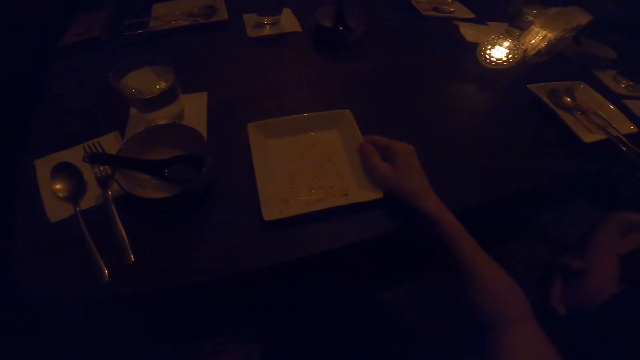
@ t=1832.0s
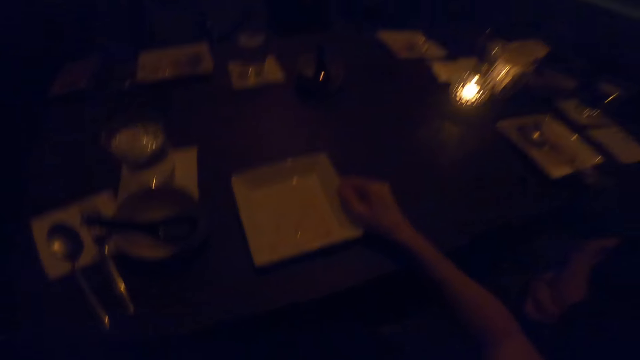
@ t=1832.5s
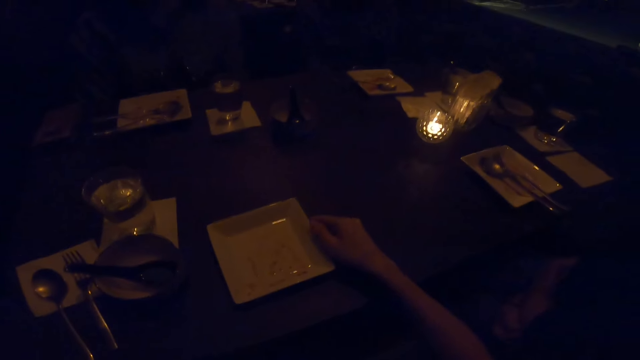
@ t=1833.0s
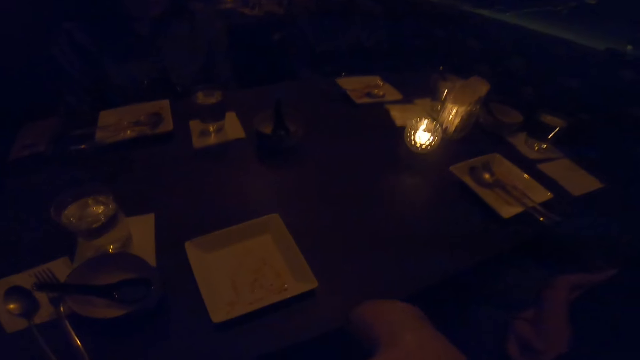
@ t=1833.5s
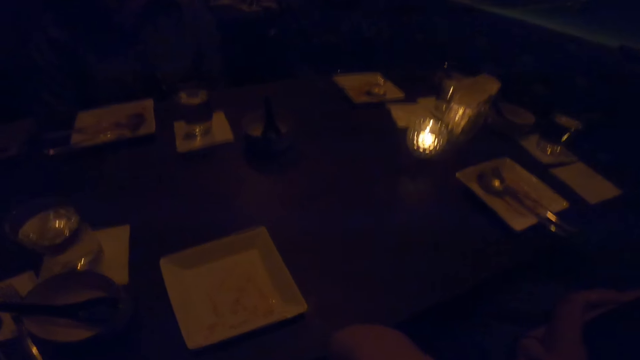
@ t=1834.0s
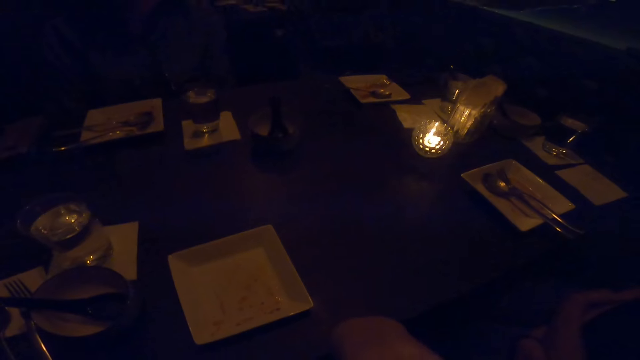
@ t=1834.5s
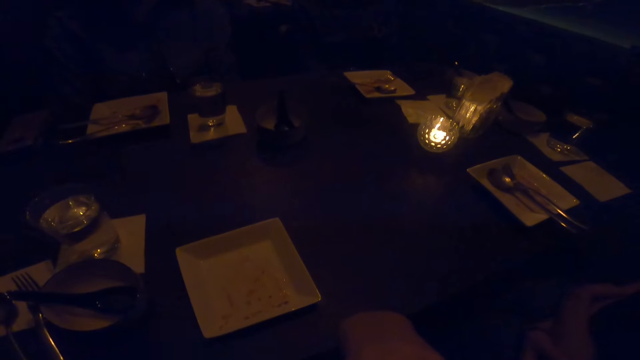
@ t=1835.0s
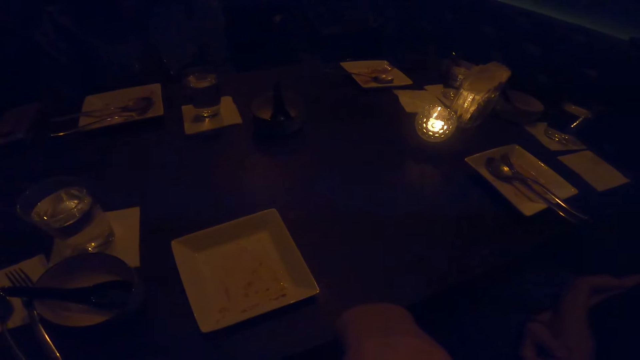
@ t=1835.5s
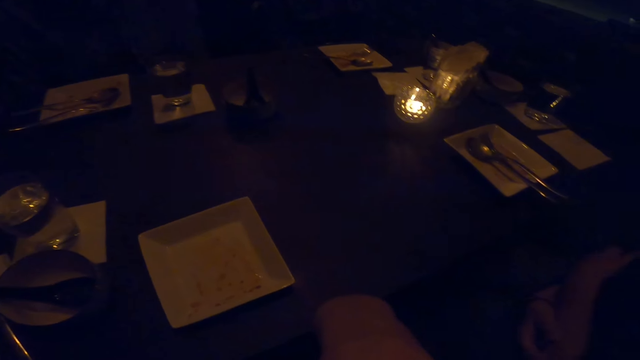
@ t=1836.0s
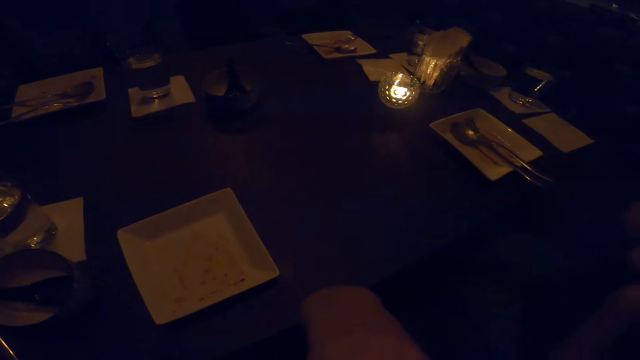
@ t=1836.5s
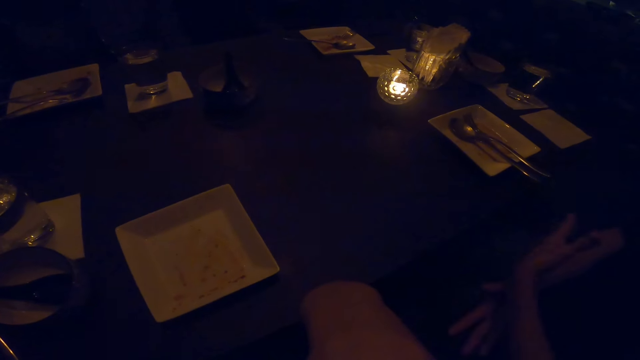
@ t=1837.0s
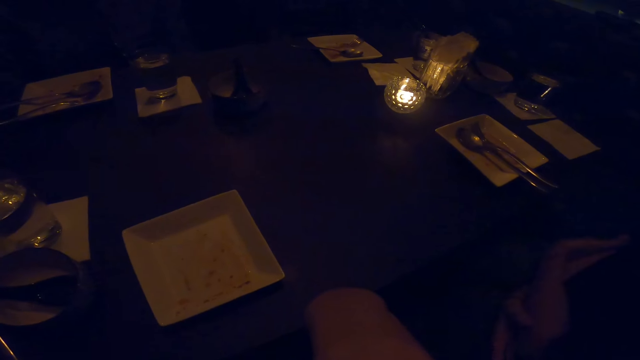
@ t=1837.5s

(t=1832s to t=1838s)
The camera wearer moves the plate.

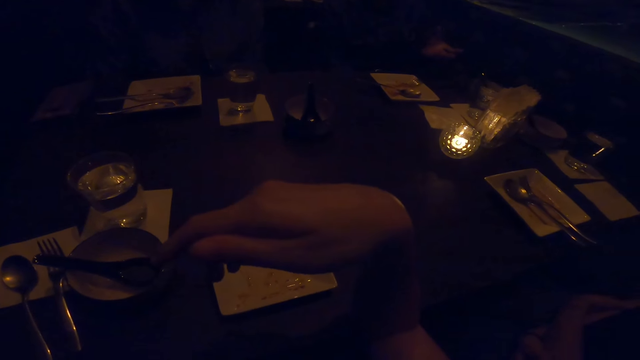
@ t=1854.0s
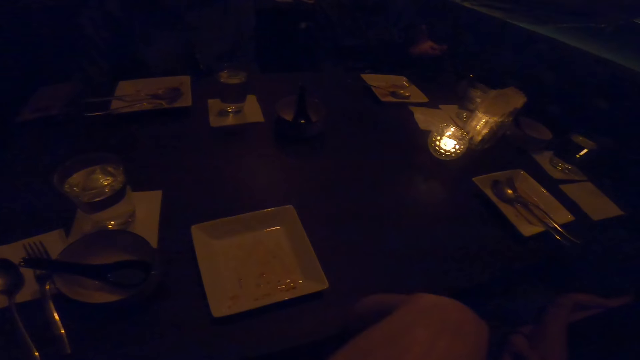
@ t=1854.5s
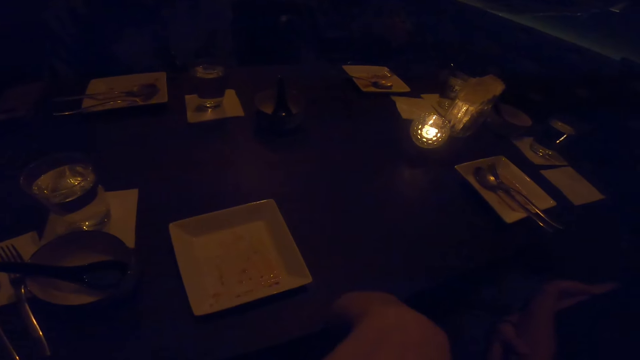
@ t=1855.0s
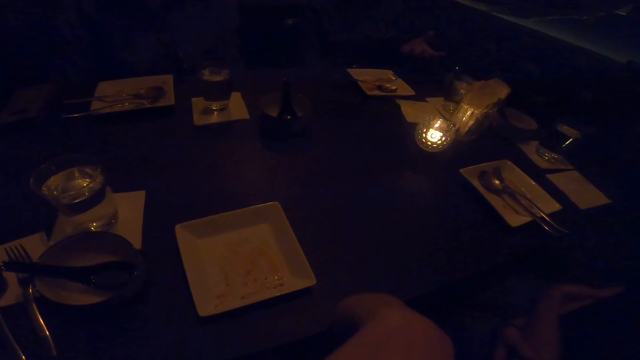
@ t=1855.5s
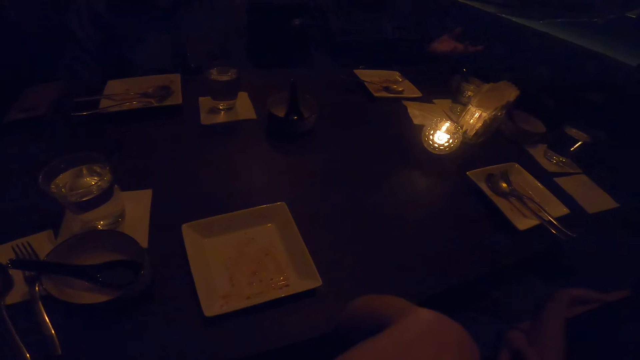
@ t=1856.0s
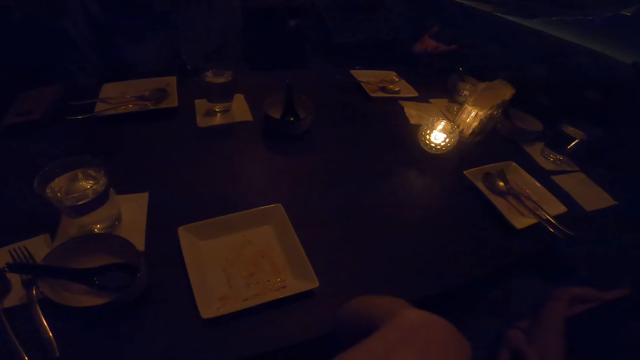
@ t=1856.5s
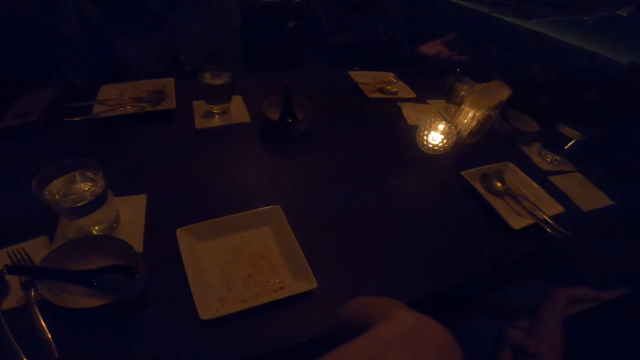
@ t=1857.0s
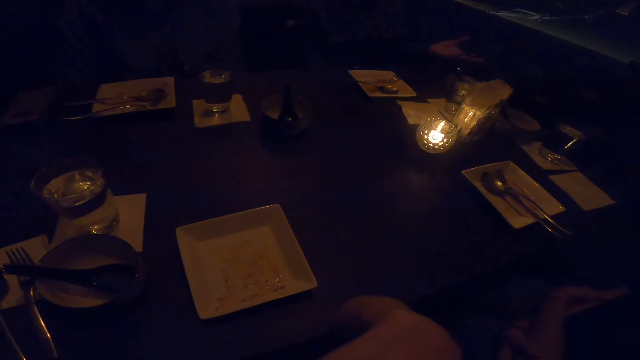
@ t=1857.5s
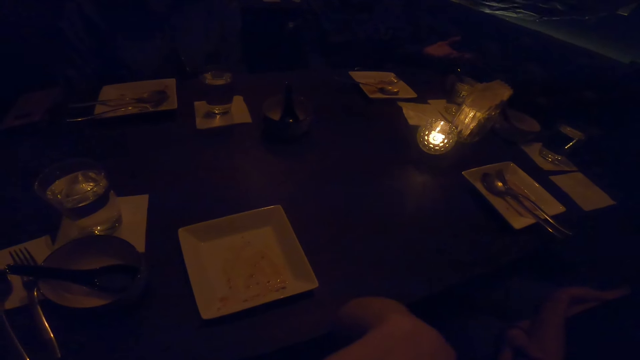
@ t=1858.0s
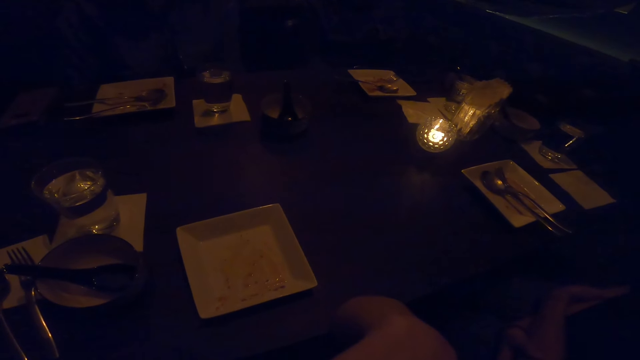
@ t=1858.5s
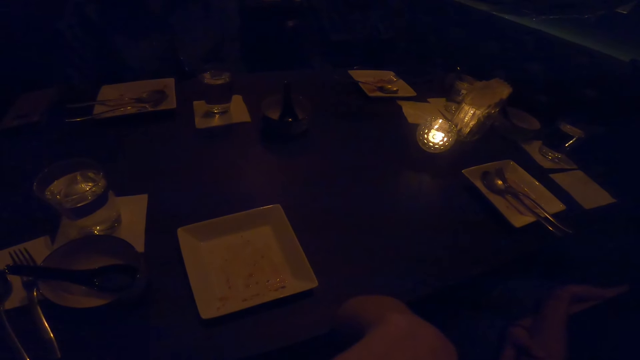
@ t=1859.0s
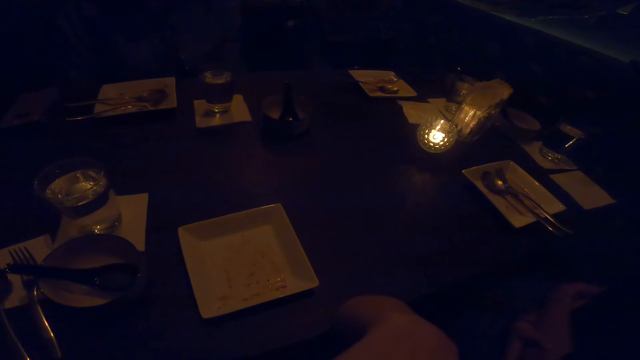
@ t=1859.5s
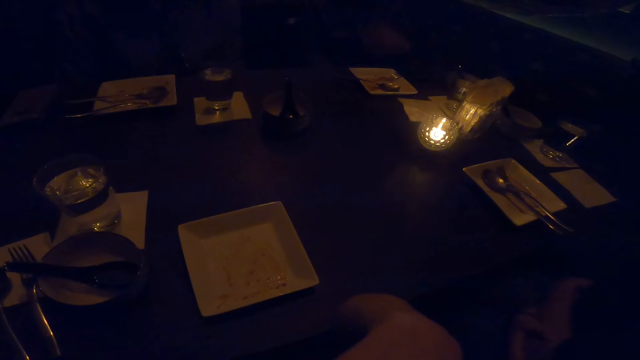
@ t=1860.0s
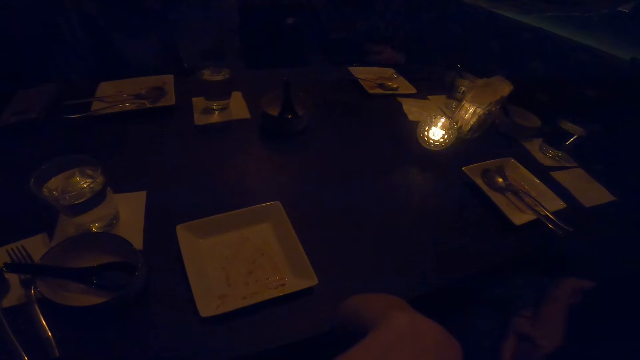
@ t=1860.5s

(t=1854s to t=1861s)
A man demonstrates.

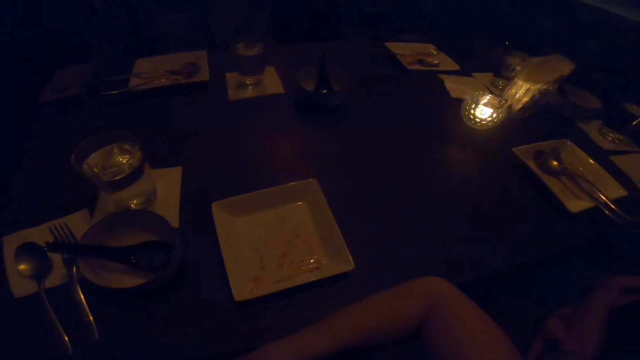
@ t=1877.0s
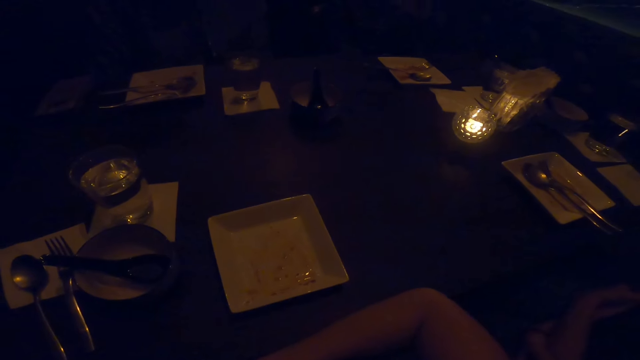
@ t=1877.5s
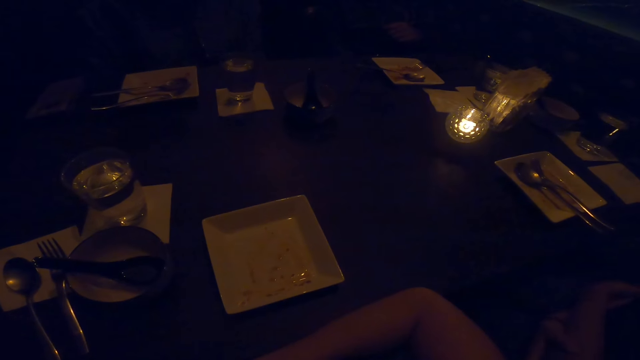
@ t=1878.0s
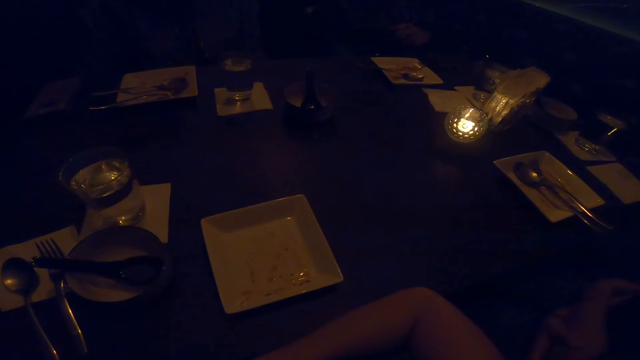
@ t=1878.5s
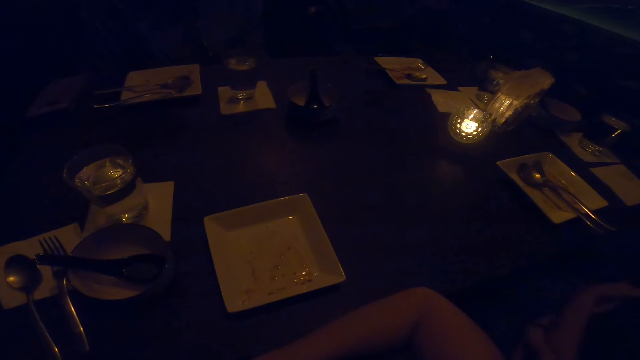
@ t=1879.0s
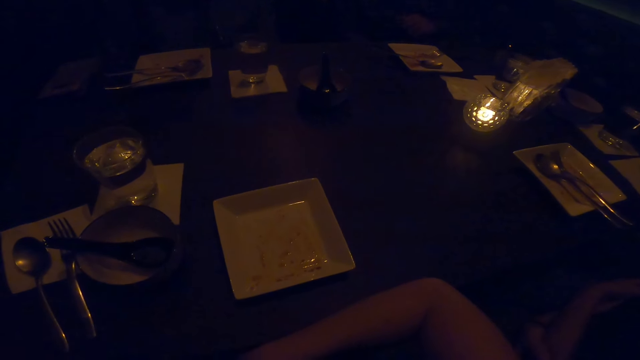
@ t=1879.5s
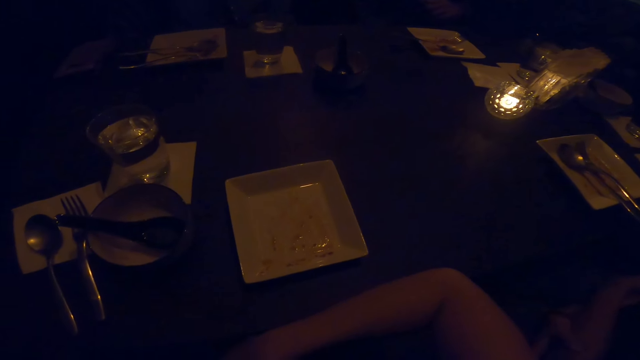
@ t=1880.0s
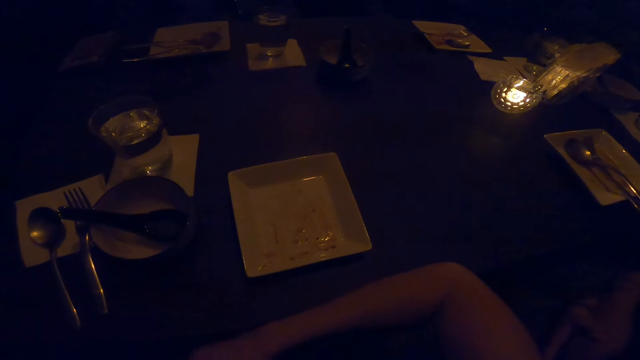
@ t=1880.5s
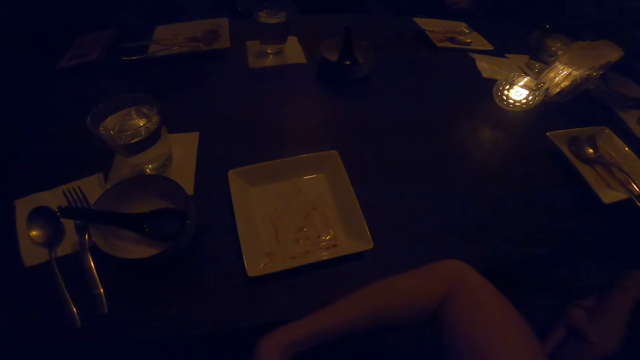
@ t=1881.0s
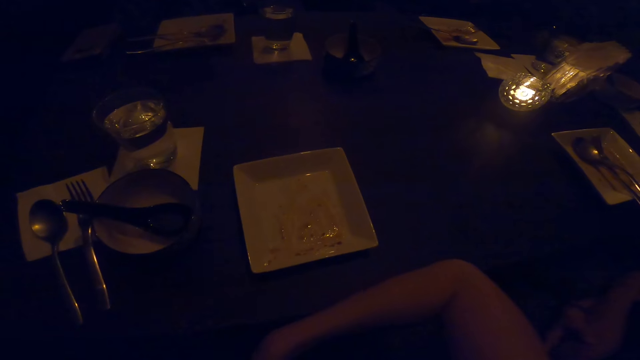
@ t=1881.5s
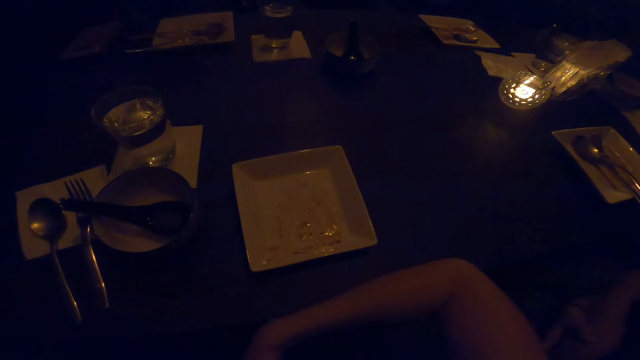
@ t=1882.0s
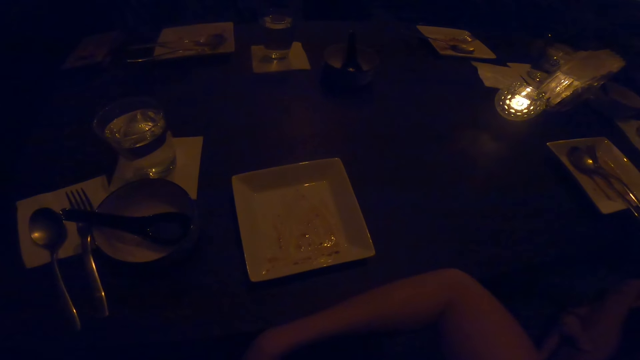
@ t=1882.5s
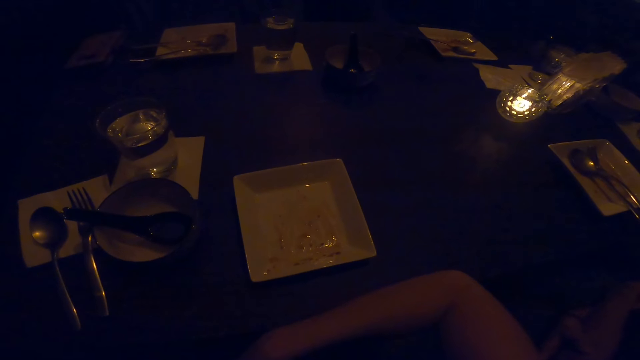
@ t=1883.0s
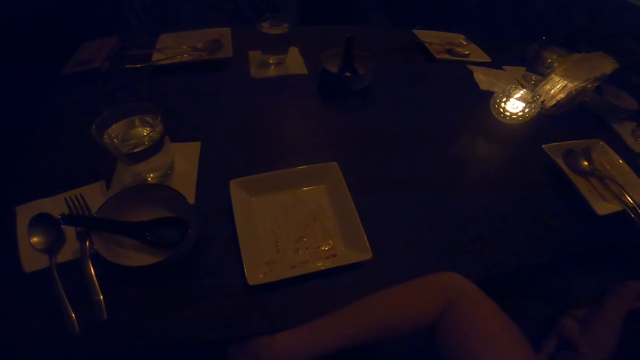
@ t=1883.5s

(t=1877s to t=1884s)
A man converses with the camera wearer and a woman.
